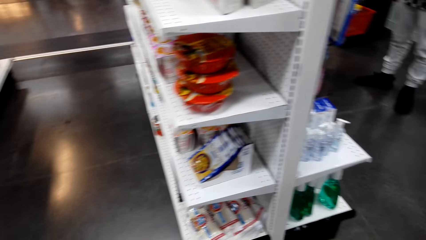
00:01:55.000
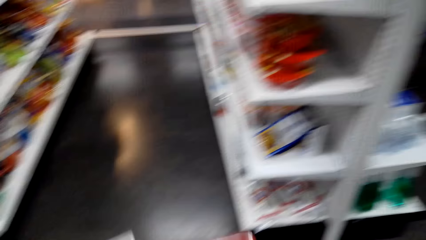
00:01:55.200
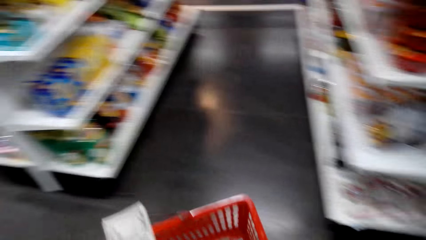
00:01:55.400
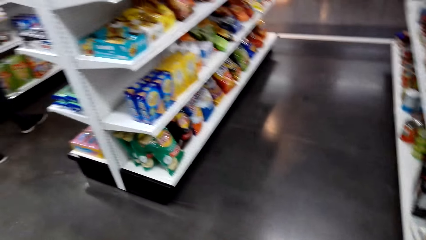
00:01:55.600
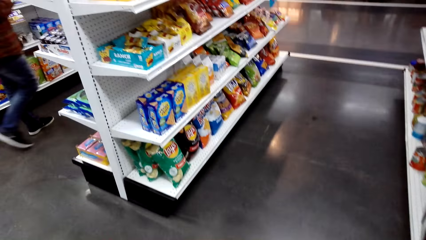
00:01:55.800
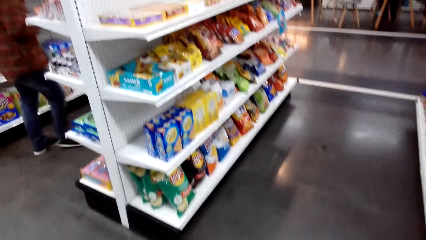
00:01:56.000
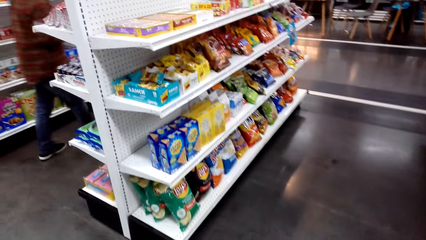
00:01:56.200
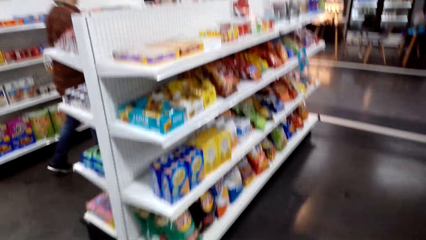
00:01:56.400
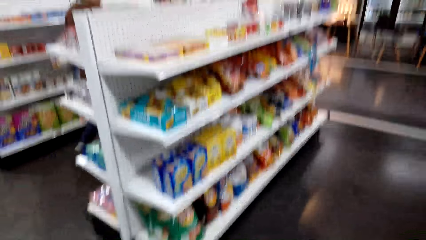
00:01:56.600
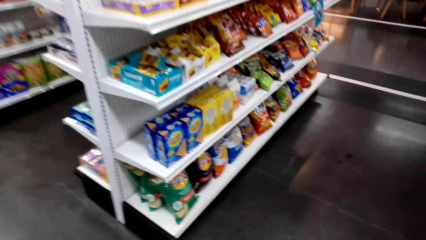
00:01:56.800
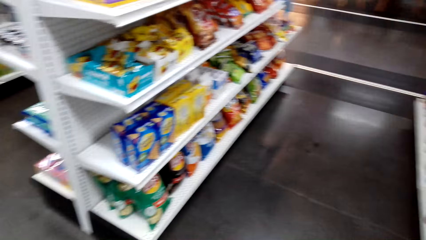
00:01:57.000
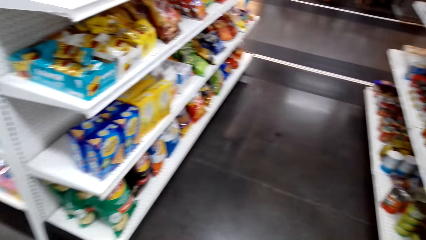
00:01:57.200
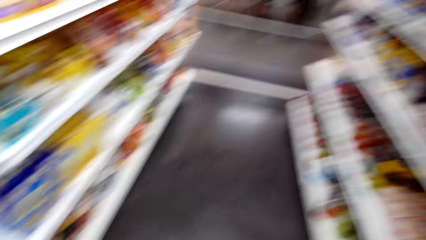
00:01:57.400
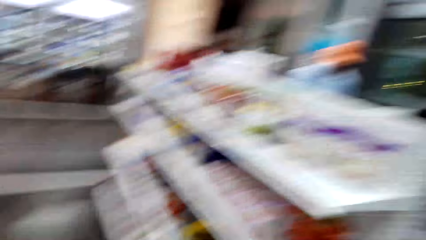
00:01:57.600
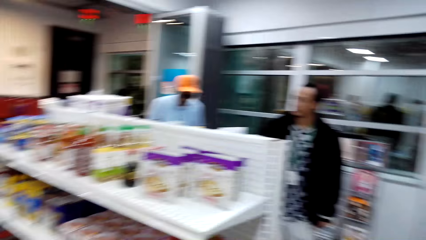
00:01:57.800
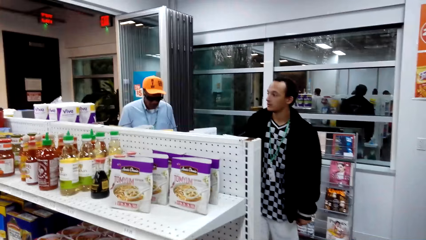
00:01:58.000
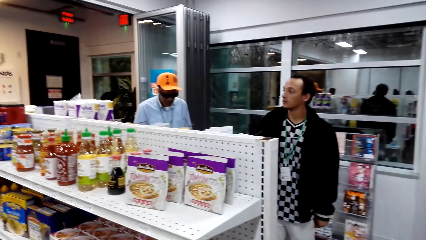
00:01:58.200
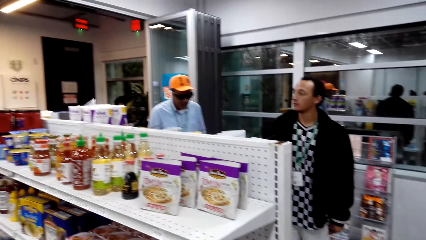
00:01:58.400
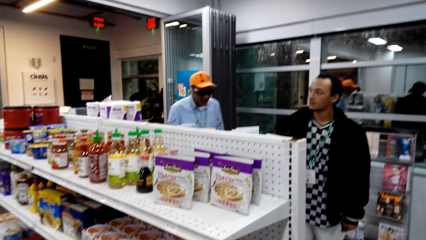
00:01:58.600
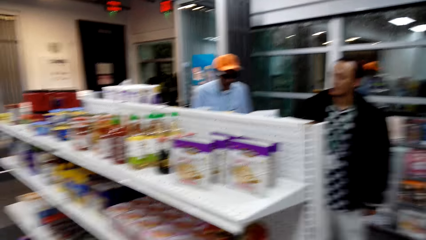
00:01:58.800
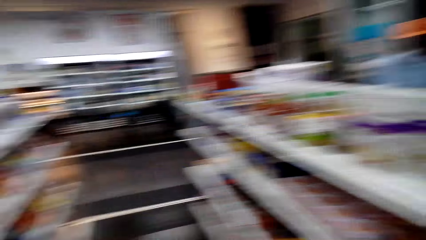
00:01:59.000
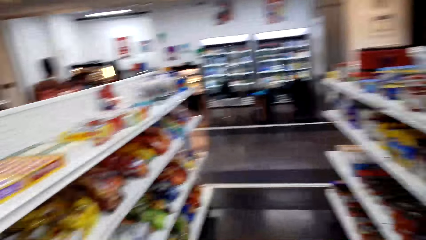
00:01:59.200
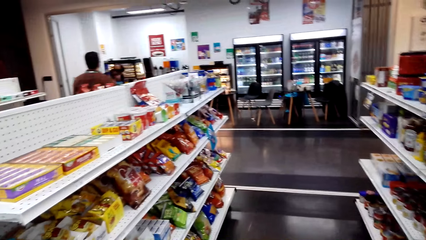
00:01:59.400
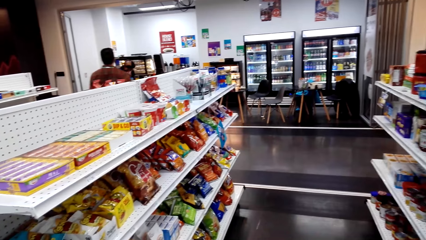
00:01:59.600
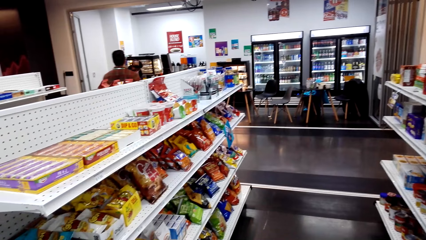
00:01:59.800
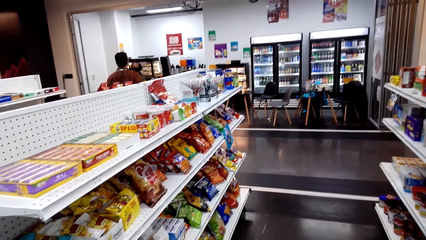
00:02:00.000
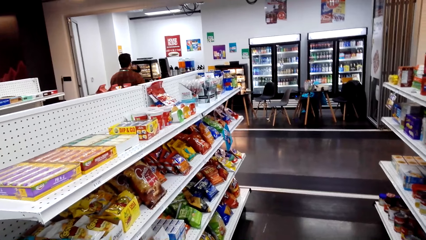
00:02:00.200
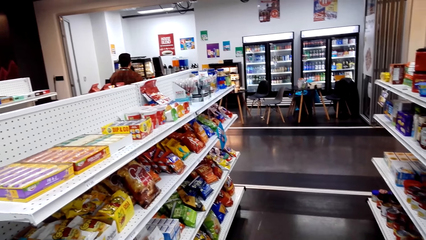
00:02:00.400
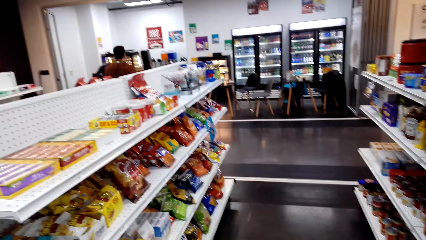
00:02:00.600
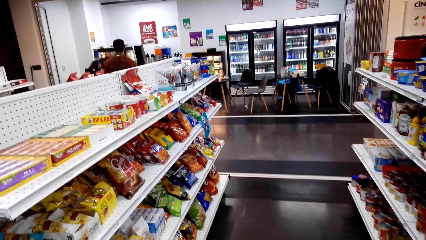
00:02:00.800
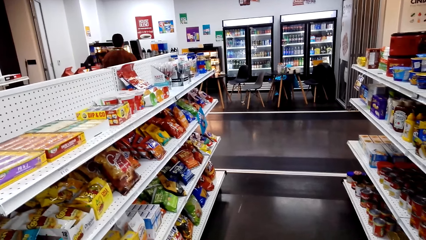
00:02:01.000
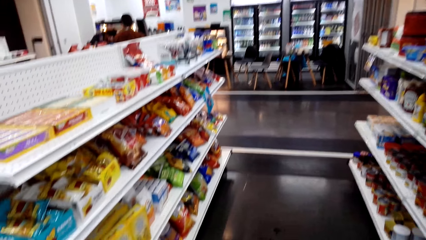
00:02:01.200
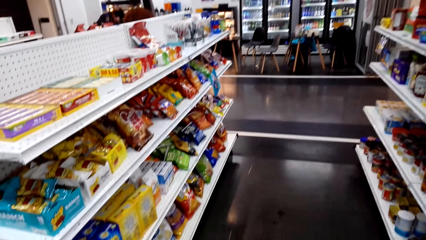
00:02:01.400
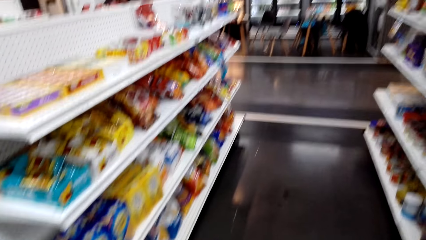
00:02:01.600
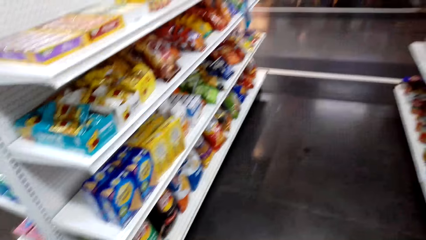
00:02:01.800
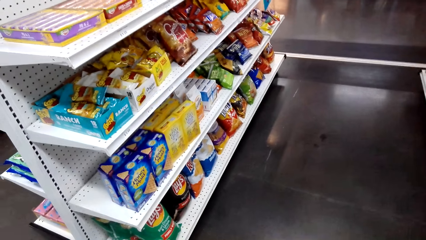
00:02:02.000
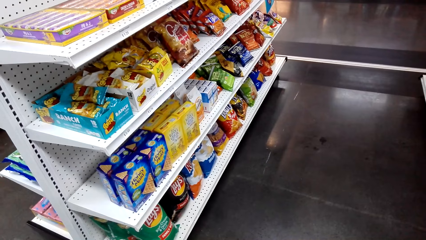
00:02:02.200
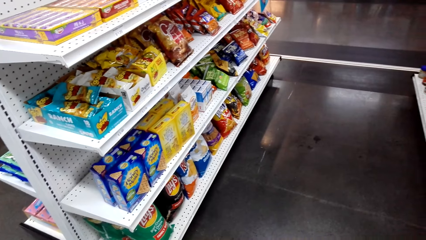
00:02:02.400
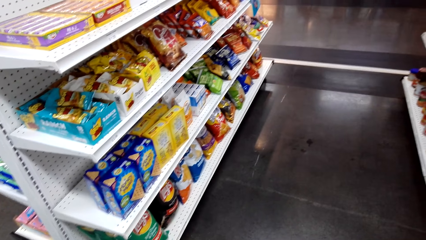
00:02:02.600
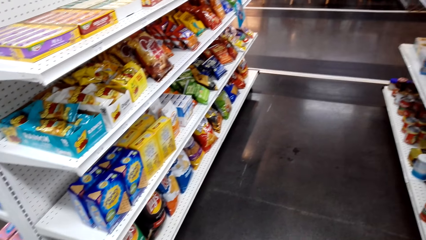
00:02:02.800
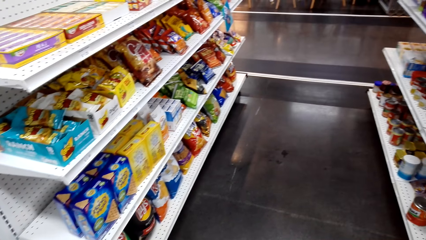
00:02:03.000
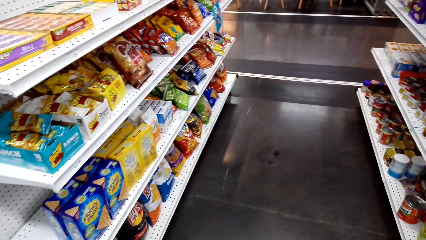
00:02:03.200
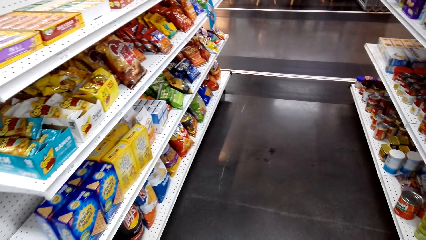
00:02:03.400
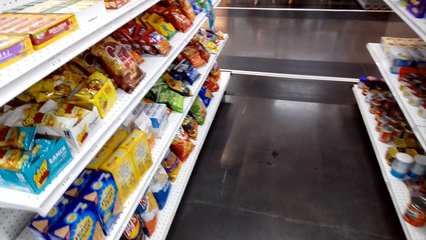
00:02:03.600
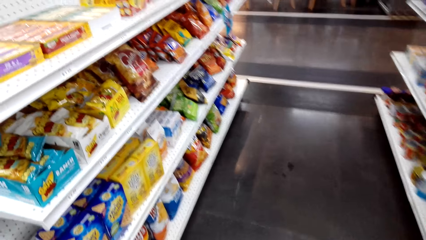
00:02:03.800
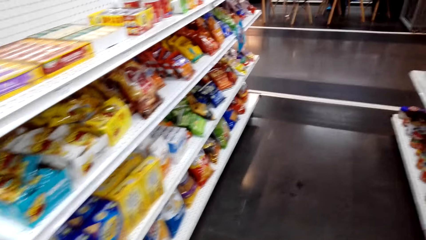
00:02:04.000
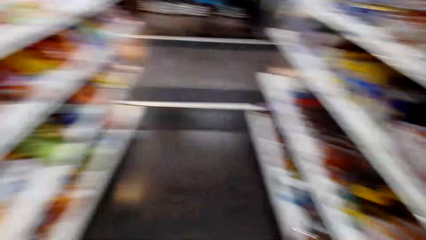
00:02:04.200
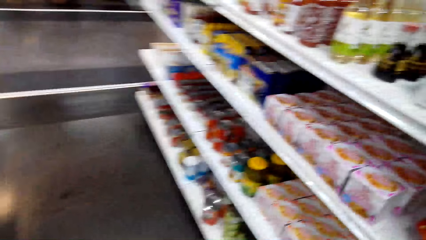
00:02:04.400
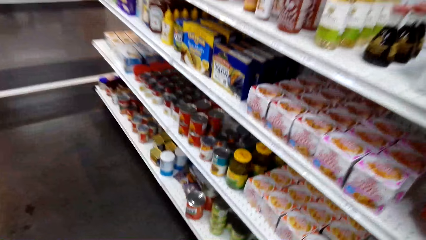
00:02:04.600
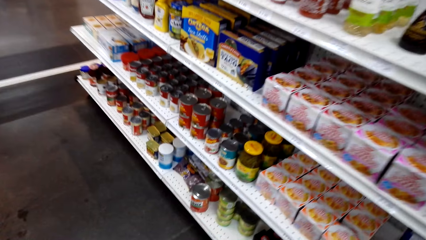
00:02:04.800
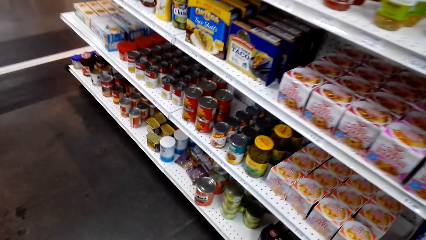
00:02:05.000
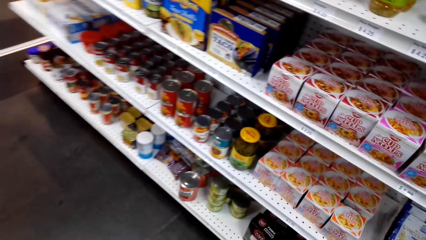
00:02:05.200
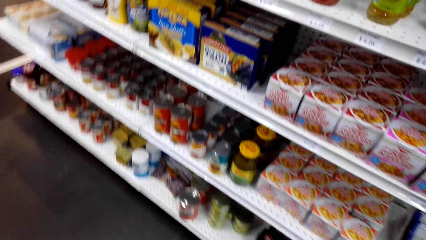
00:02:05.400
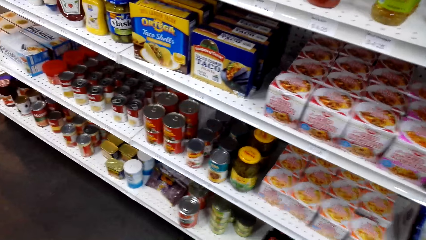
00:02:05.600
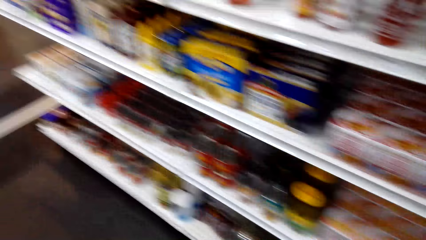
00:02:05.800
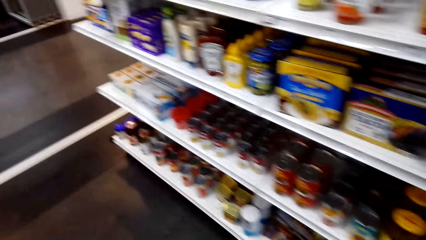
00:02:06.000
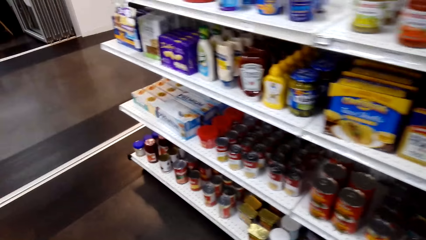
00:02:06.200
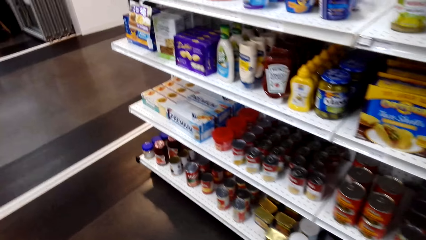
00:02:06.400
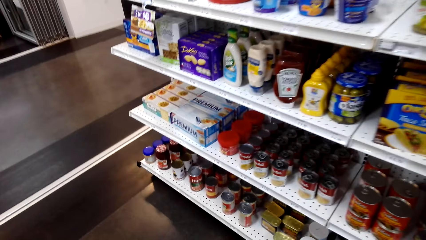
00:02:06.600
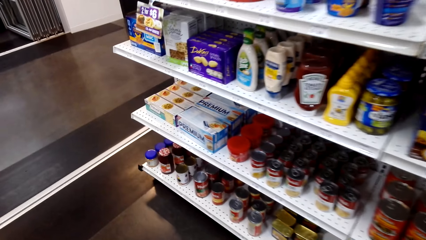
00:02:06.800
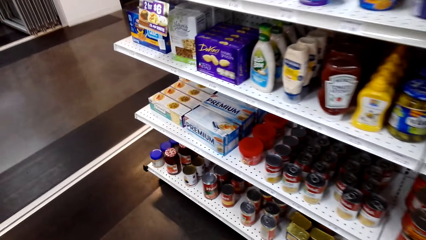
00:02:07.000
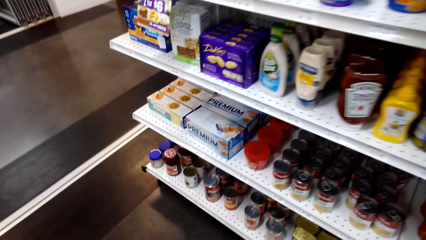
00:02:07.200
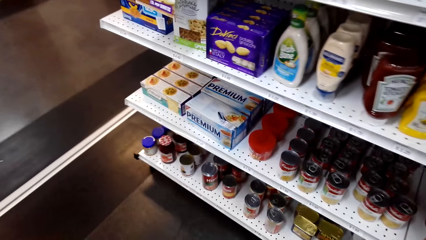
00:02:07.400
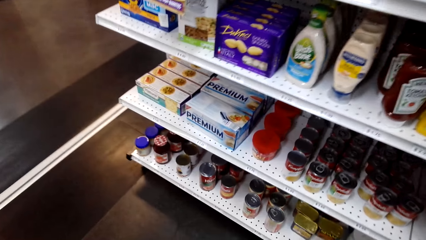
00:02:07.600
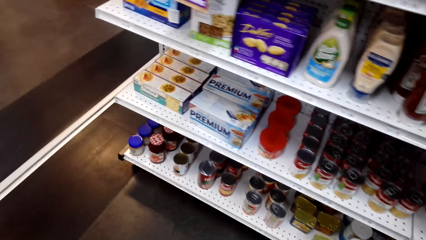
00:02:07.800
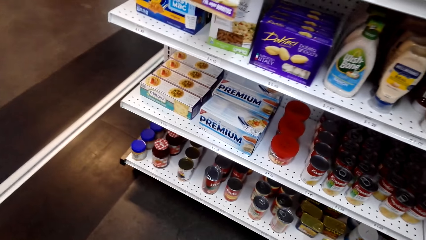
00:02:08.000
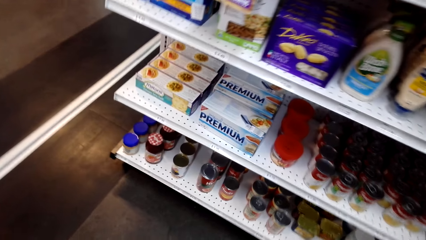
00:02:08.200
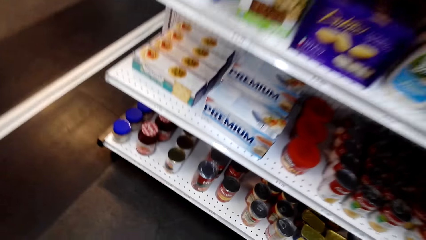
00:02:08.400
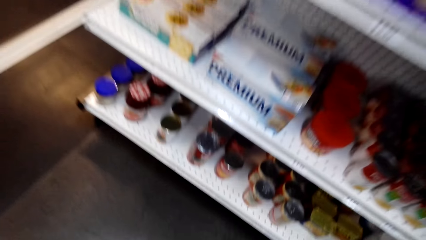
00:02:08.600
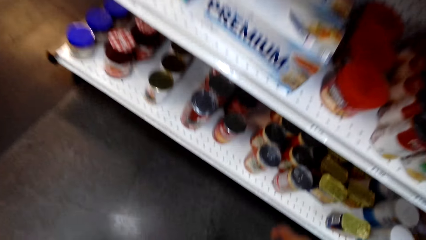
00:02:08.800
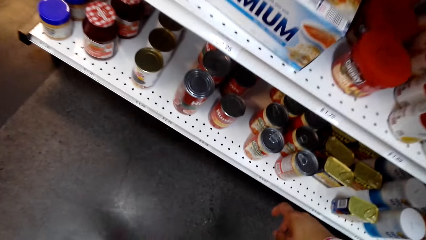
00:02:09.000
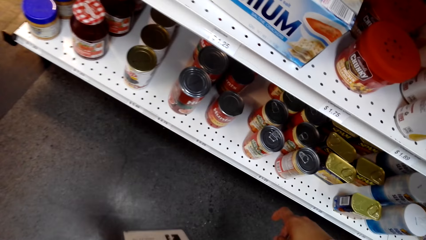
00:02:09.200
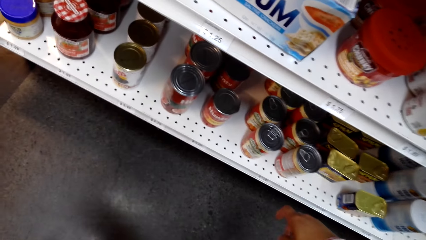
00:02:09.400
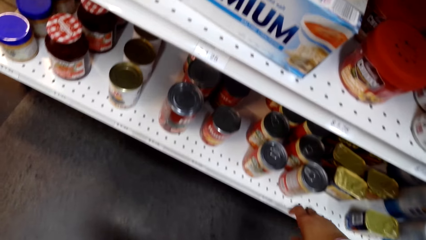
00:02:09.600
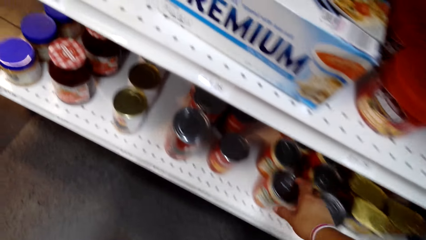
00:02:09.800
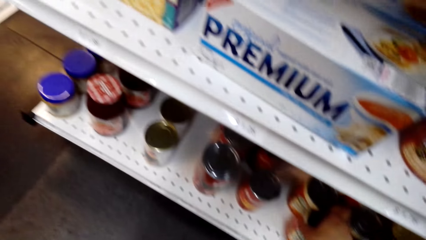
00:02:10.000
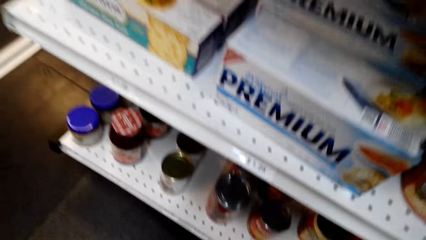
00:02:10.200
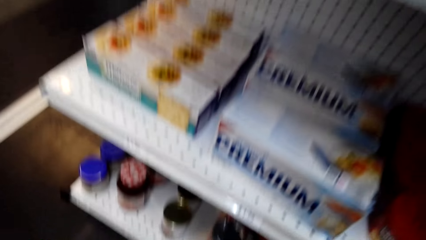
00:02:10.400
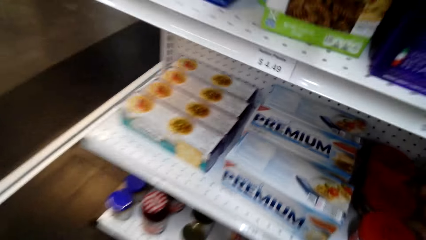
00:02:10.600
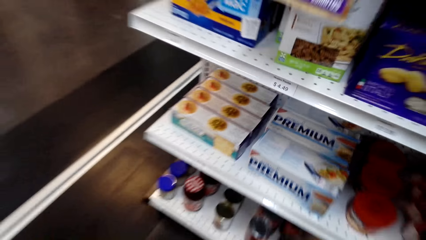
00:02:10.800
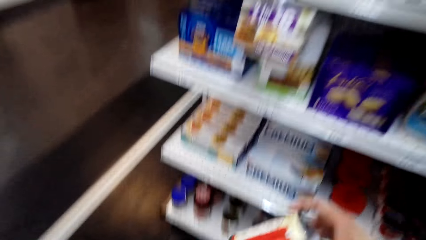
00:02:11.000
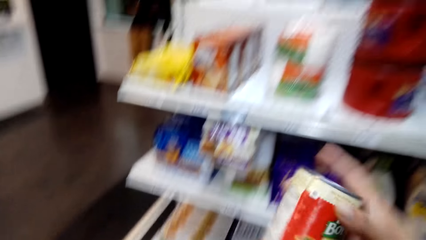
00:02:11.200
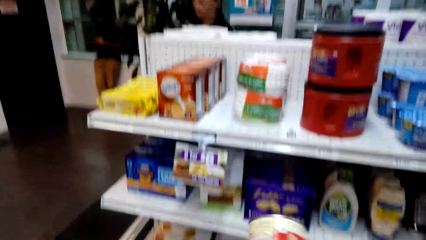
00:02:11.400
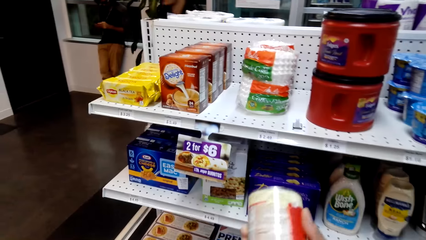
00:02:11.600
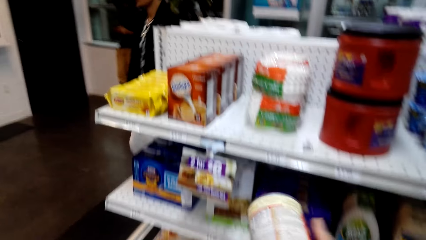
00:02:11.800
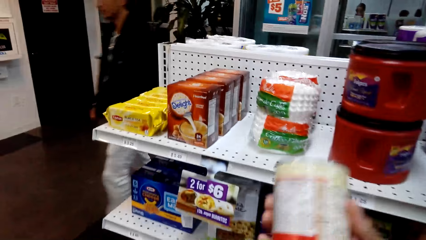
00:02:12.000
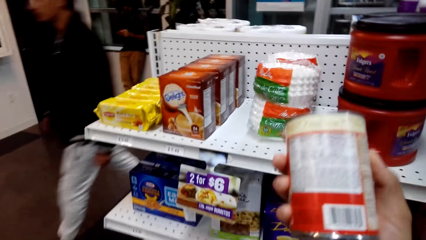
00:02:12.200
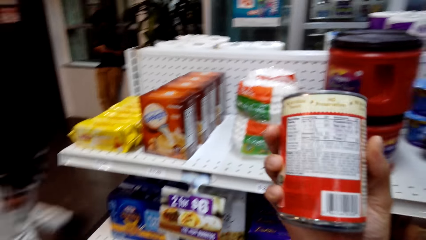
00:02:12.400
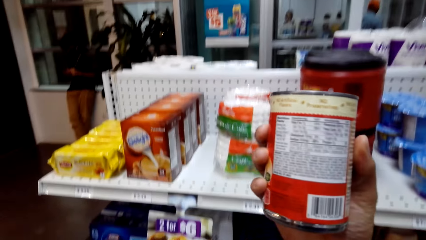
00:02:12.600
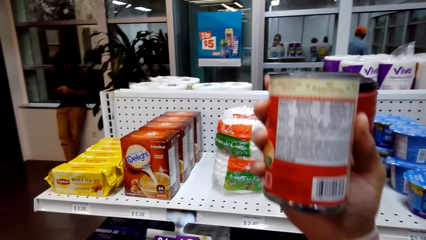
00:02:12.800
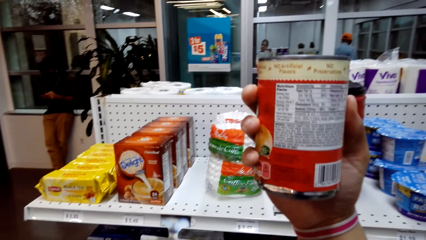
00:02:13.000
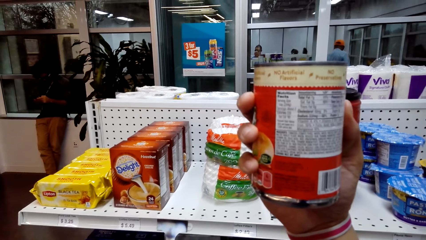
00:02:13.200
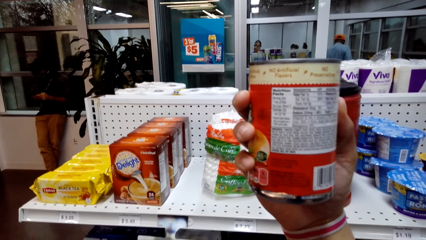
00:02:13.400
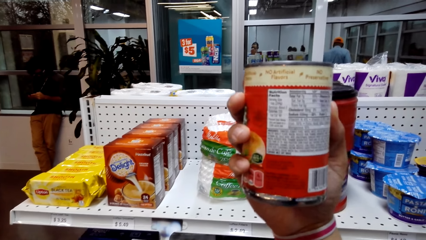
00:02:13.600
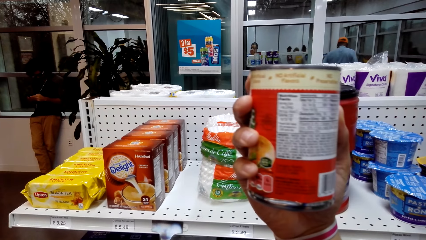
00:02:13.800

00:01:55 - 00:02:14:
The camera wearer looks around. They put the box in the shopping basket. They walk around. They look around. A man stands at the counter. The camera wearer looks at the shelf. They walk around. They look at the shelf. They look around. They pick a tin from the shelf. They move around. They look at the tin.
